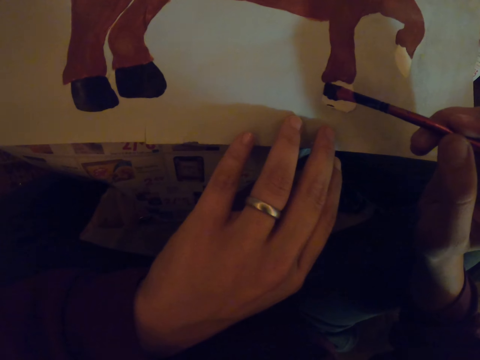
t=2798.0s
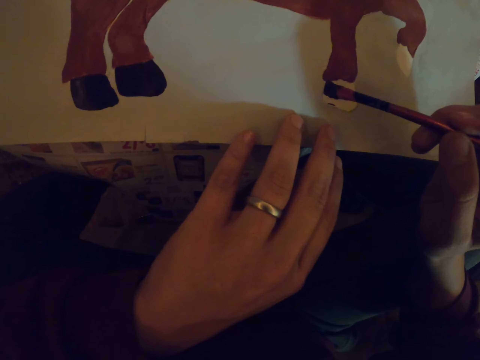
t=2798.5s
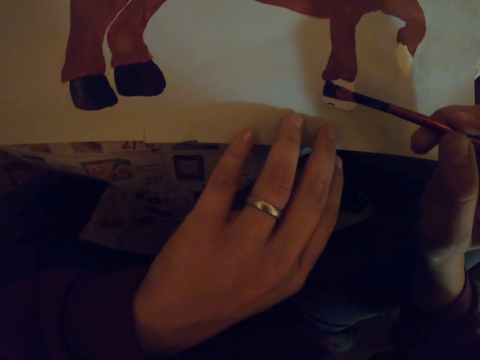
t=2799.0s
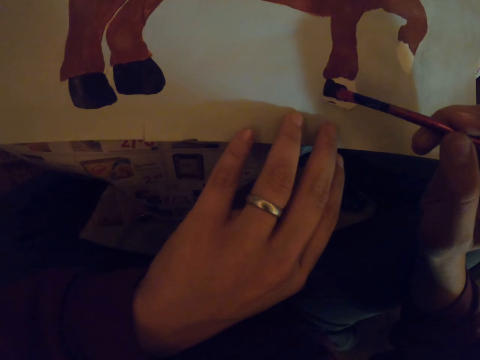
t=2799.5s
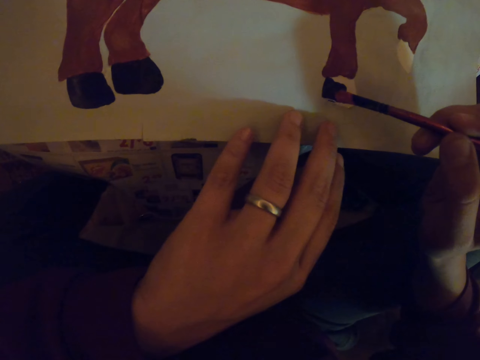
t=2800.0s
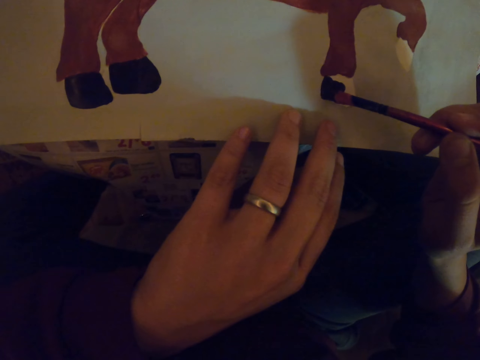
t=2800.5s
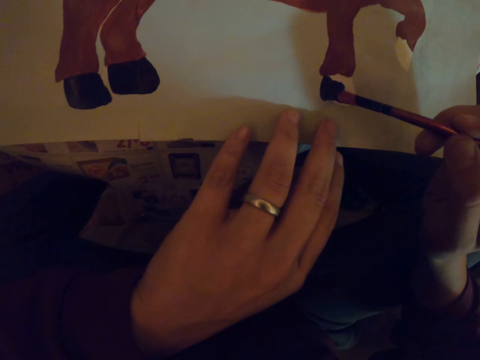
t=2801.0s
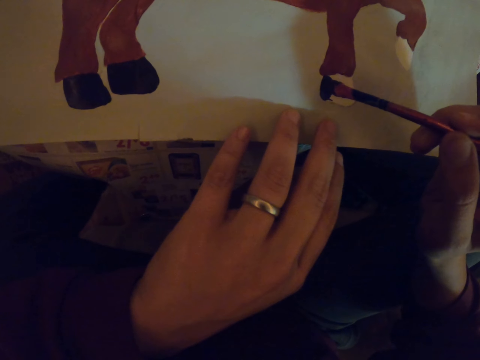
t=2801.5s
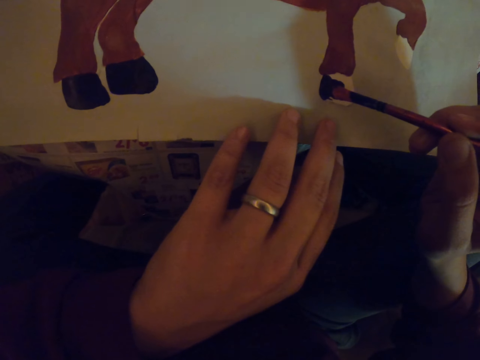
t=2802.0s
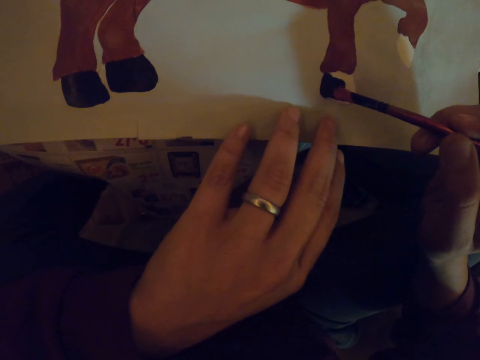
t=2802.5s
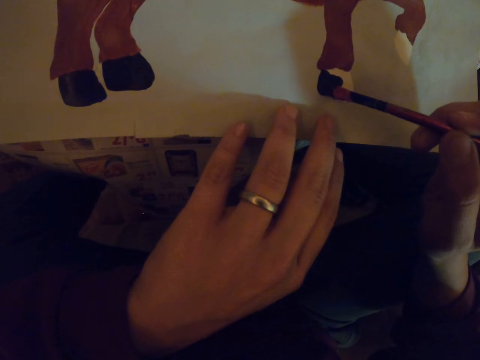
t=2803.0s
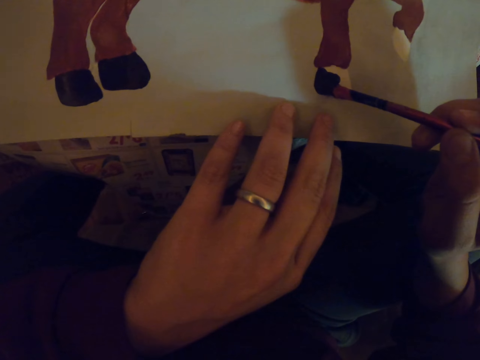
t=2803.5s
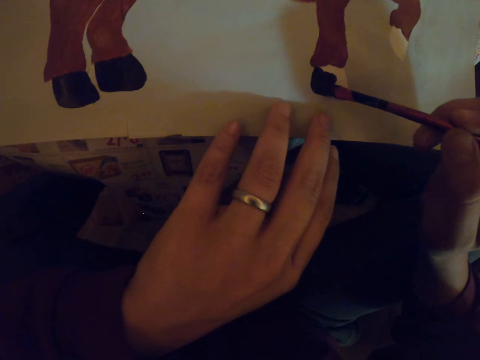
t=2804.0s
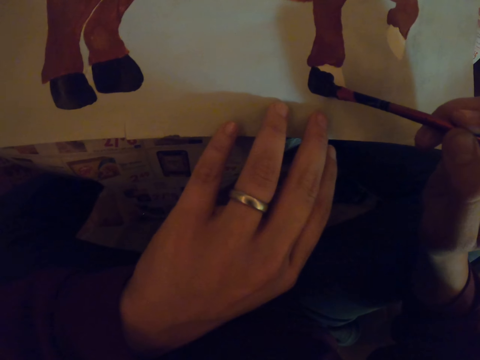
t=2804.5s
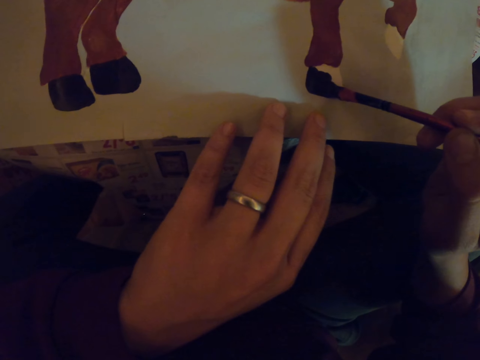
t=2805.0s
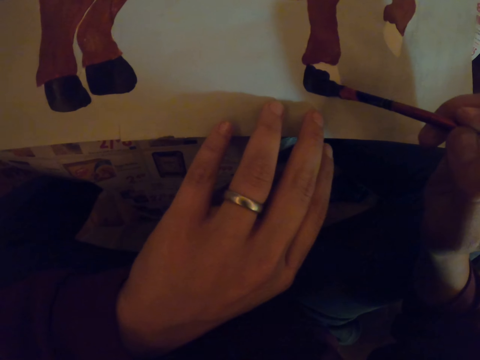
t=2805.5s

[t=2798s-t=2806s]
The camera wearer paints with a paint brush.

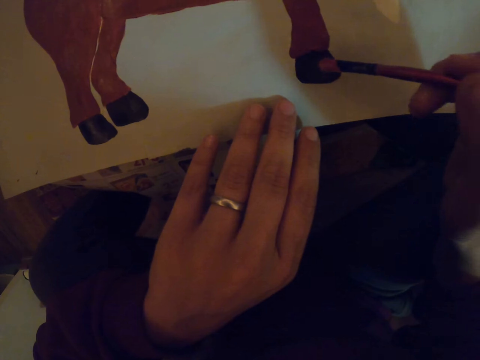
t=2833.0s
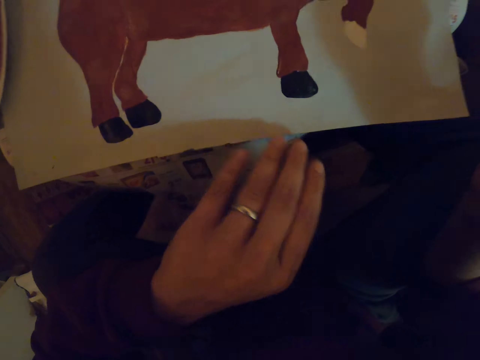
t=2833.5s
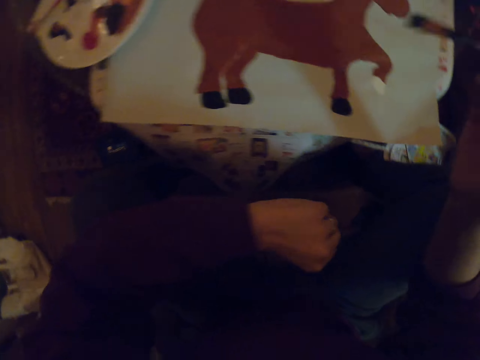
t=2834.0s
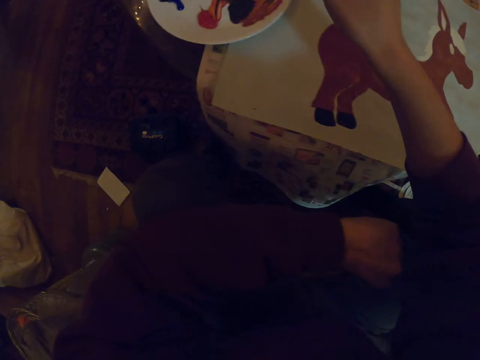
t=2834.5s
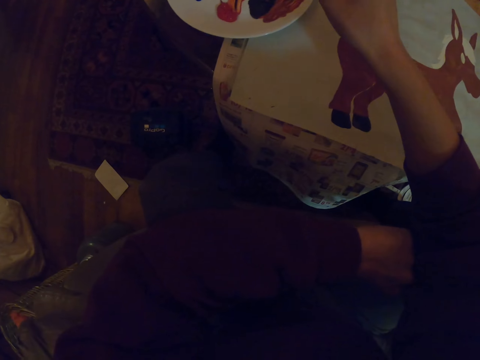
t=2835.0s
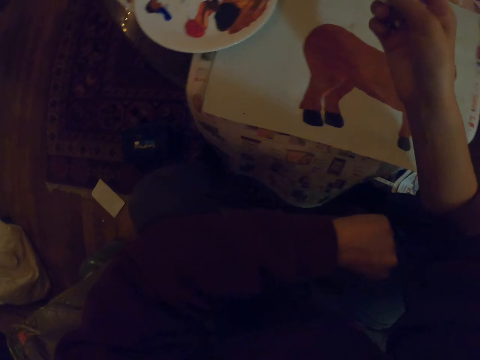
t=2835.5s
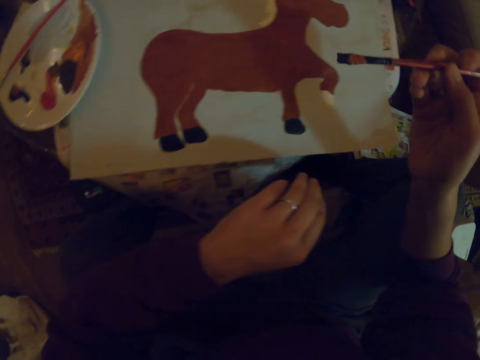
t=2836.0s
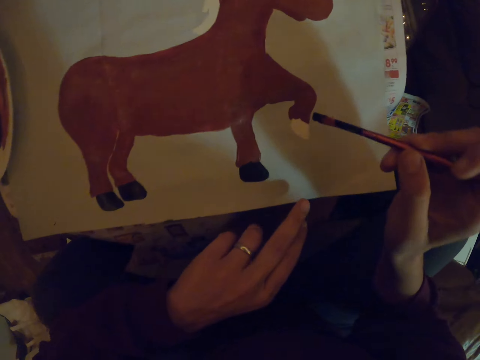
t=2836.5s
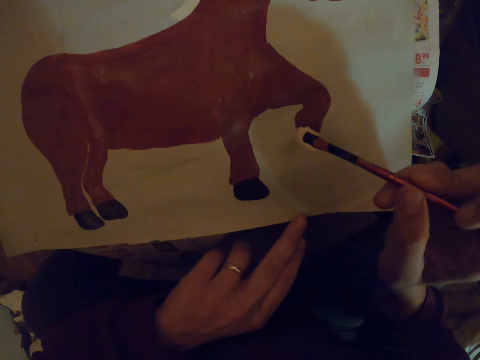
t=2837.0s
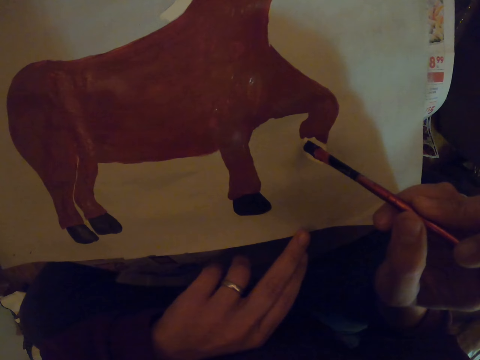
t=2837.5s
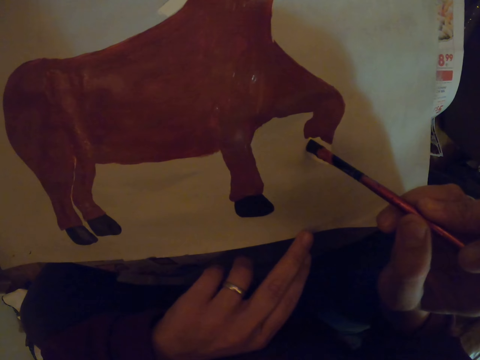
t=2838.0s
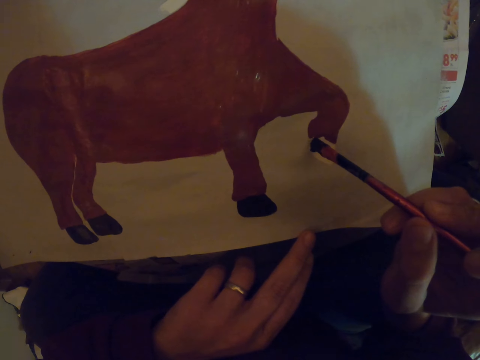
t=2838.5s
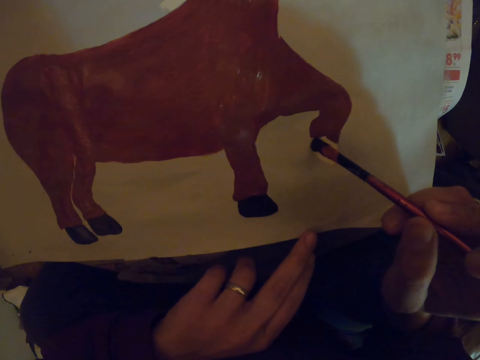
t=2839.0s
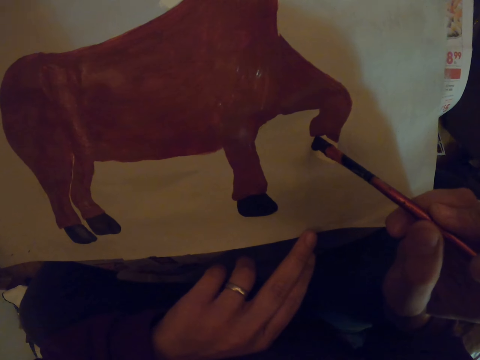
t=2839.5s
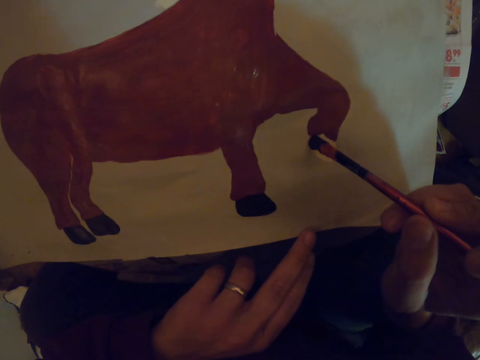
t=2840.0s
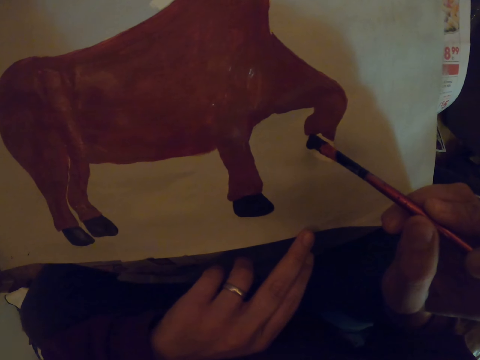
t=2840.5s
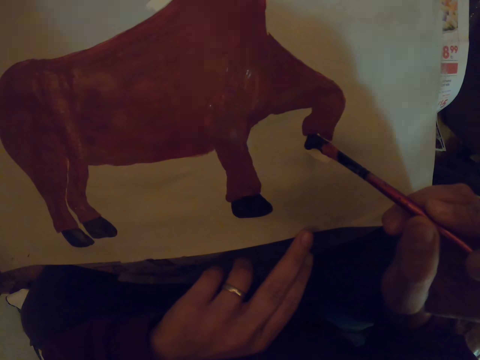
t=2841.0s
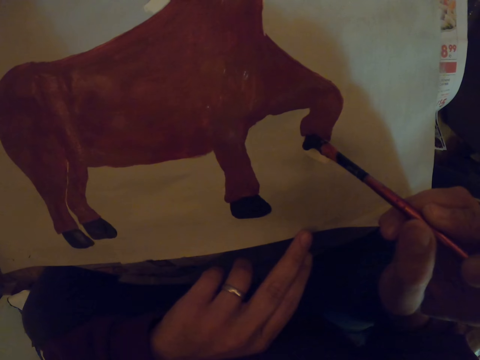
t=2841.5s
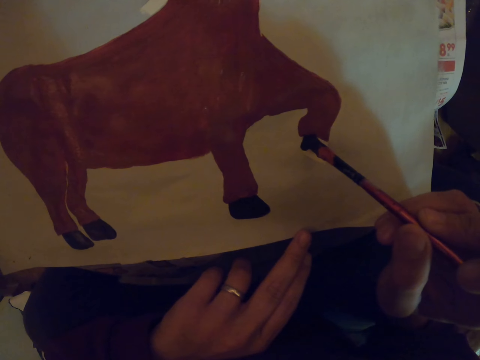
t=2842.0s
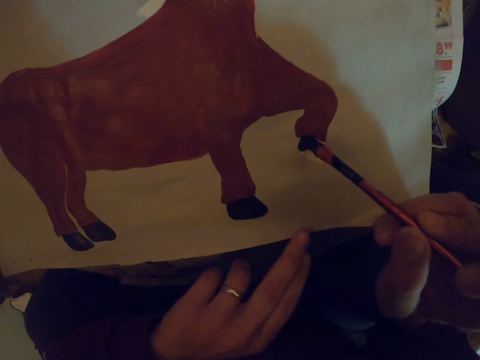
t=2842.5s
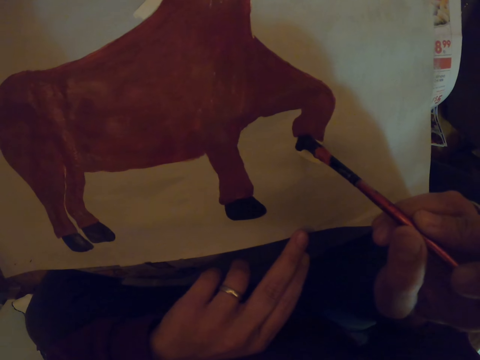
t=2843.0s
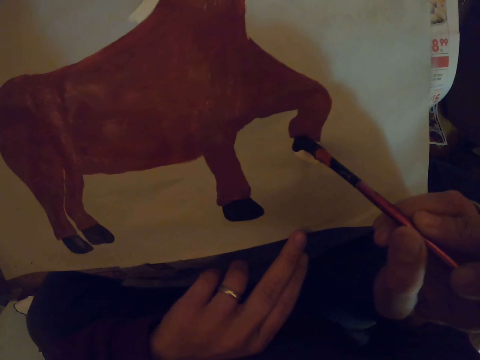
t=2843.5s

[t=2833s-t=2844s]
The camera wearer takes paint on the plate with a paint brush. They paint a picture on the paper with the paint brush.

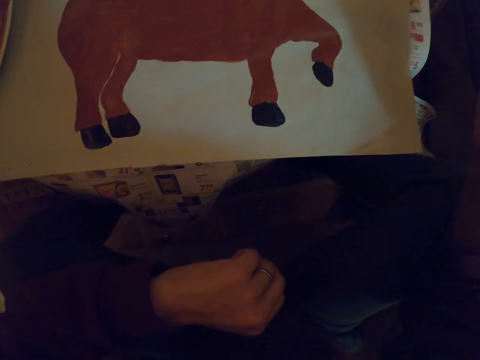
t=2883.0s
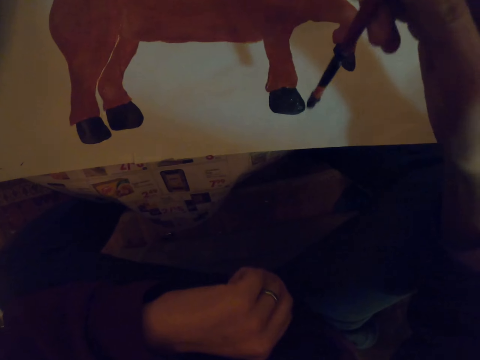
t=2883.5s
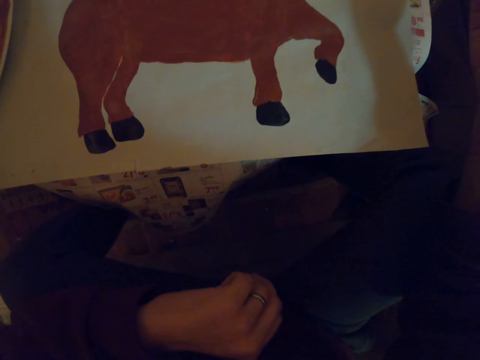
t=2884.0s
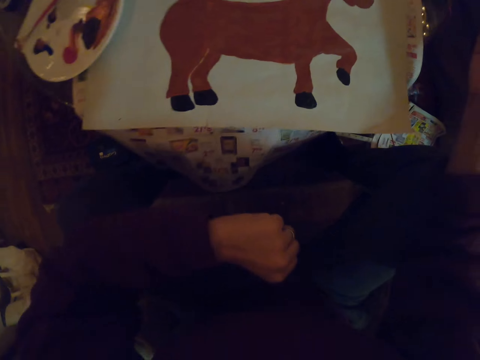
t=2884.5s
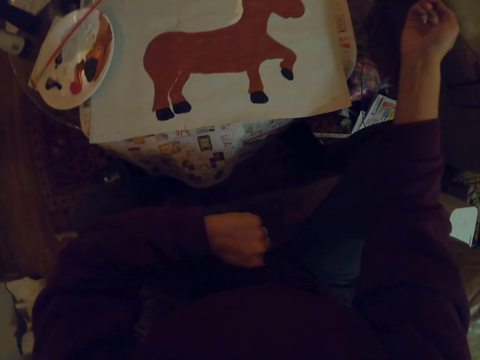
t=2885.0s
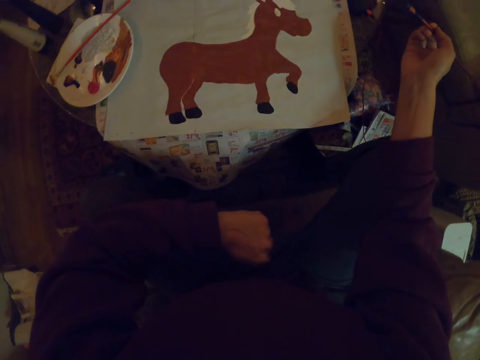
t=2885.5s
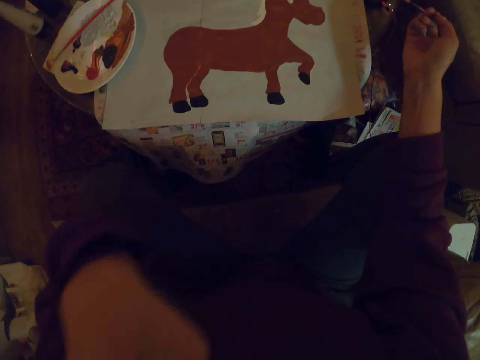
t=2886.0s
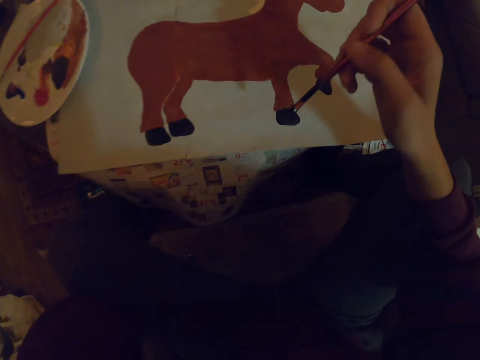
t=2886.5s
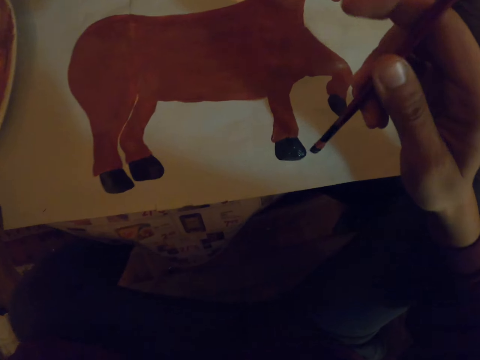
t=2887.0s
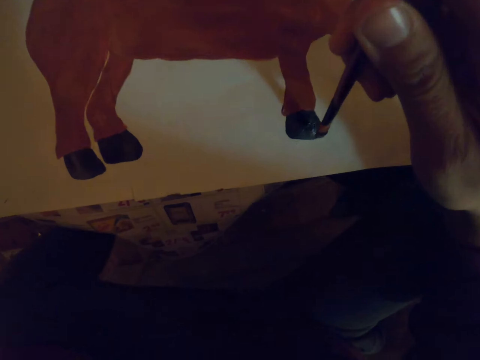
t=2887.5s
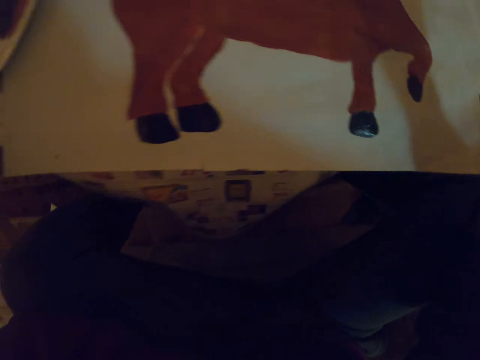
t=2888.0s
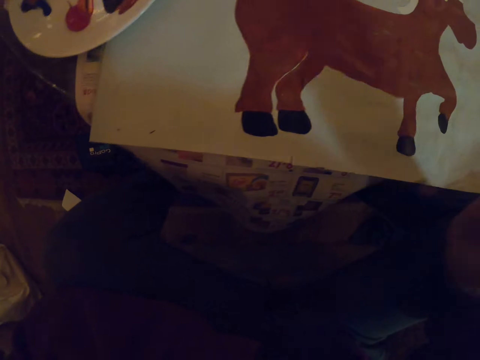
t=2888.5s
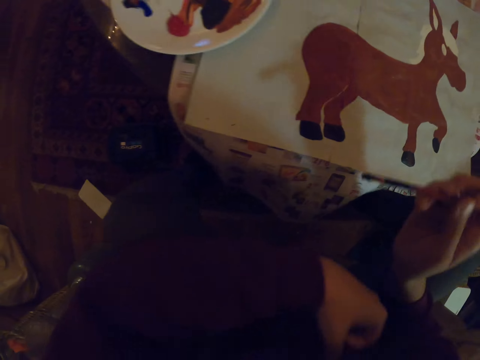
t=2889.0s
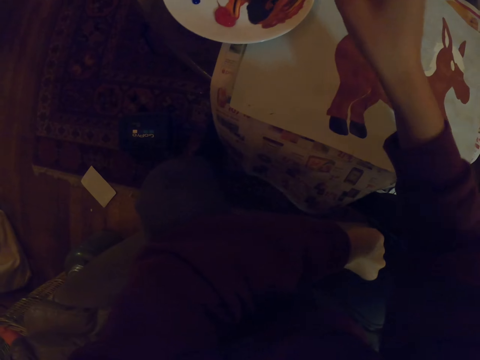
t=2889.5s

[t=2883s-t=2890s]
The camera wearer raises a hand.
